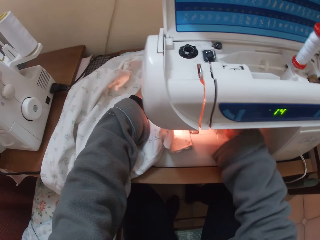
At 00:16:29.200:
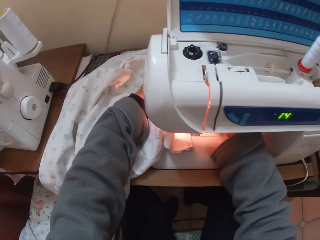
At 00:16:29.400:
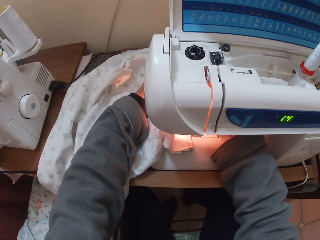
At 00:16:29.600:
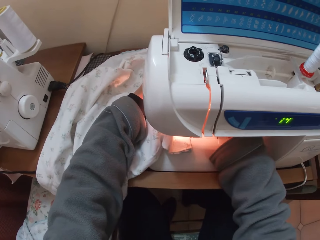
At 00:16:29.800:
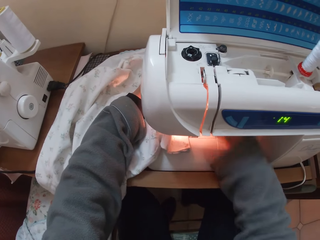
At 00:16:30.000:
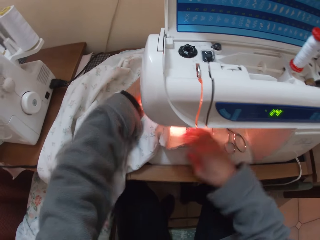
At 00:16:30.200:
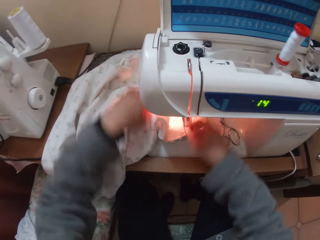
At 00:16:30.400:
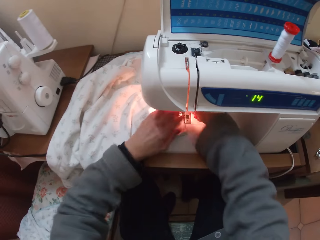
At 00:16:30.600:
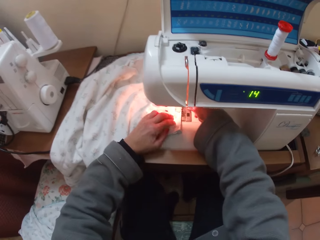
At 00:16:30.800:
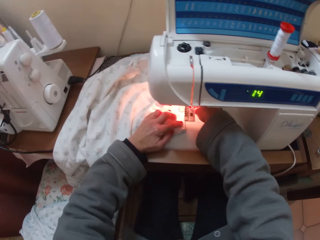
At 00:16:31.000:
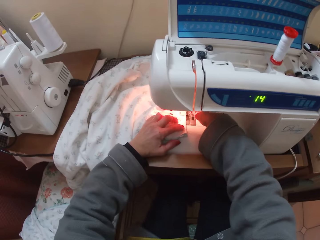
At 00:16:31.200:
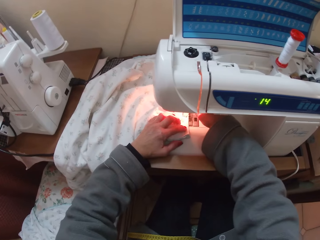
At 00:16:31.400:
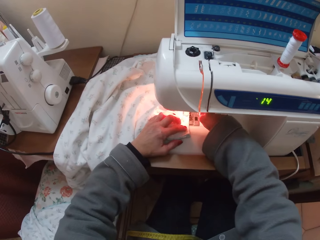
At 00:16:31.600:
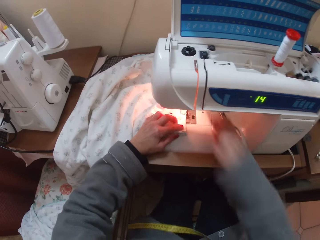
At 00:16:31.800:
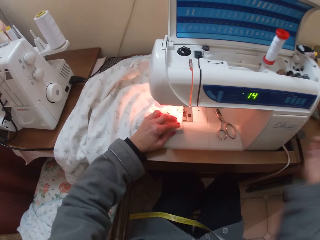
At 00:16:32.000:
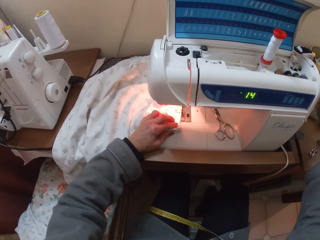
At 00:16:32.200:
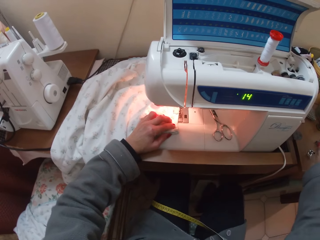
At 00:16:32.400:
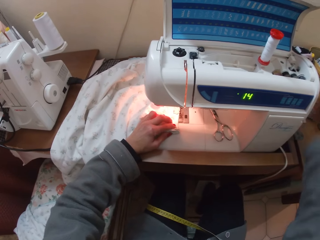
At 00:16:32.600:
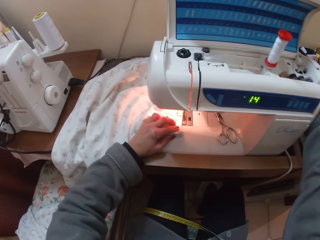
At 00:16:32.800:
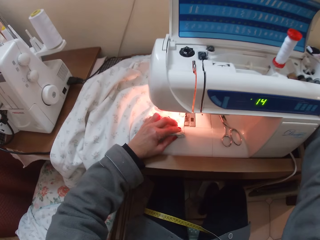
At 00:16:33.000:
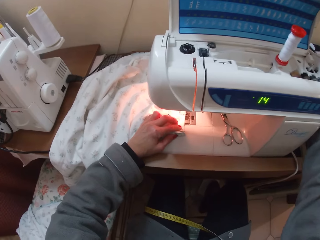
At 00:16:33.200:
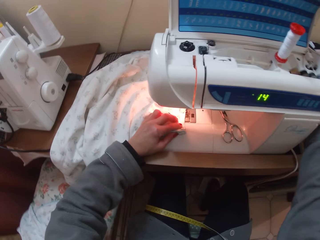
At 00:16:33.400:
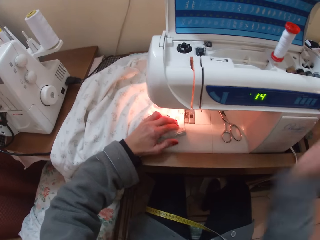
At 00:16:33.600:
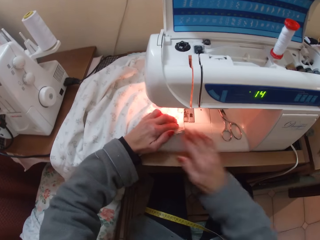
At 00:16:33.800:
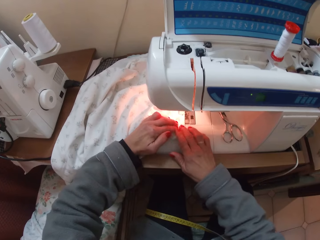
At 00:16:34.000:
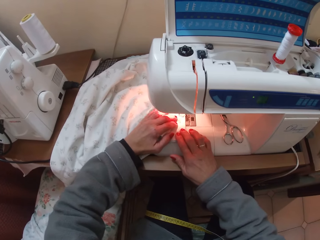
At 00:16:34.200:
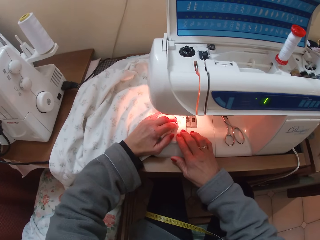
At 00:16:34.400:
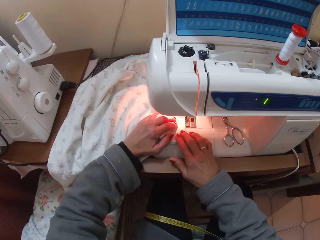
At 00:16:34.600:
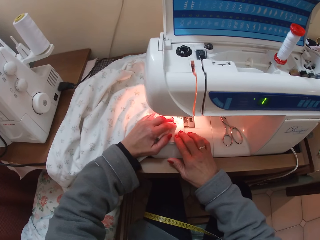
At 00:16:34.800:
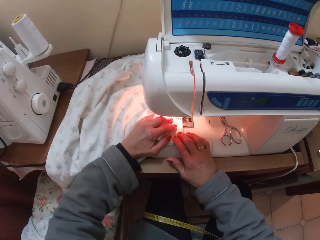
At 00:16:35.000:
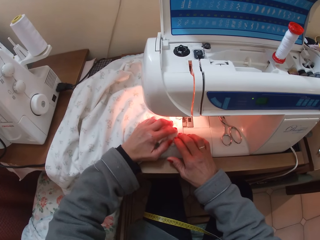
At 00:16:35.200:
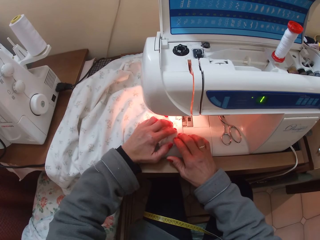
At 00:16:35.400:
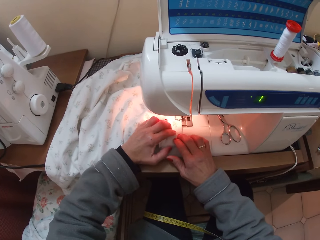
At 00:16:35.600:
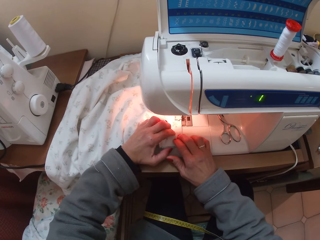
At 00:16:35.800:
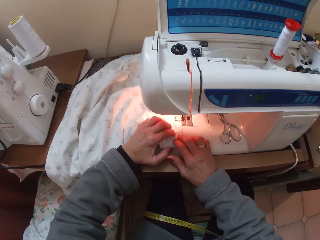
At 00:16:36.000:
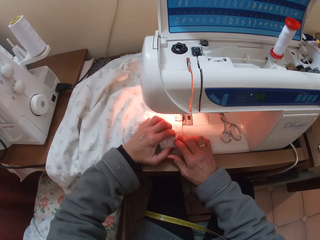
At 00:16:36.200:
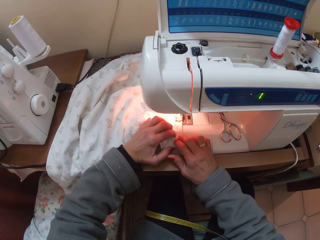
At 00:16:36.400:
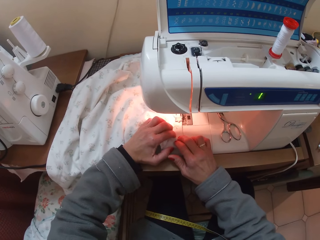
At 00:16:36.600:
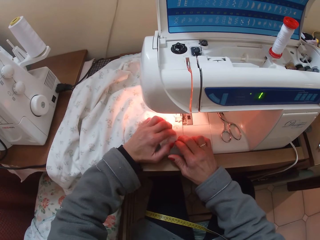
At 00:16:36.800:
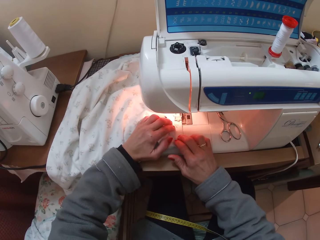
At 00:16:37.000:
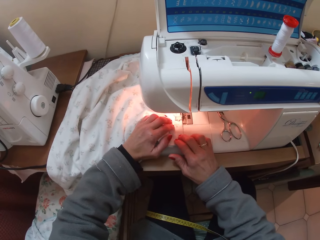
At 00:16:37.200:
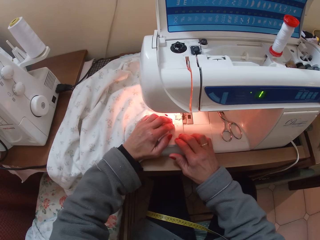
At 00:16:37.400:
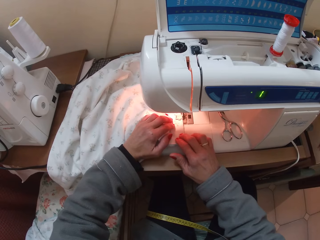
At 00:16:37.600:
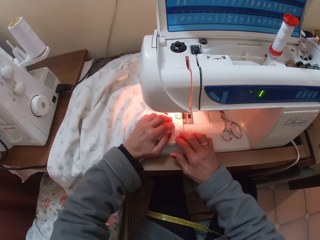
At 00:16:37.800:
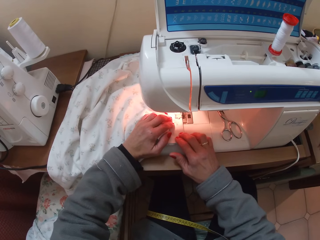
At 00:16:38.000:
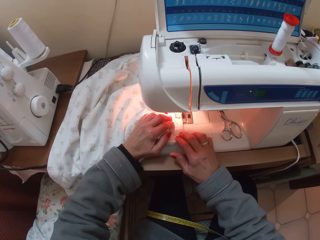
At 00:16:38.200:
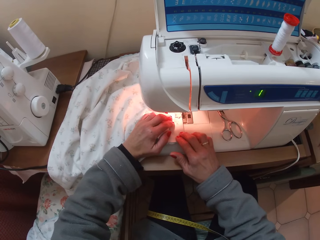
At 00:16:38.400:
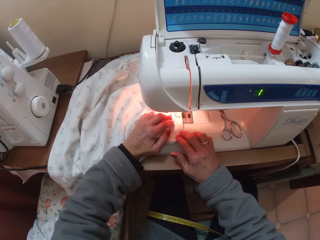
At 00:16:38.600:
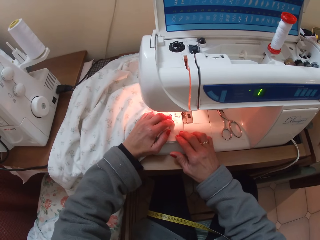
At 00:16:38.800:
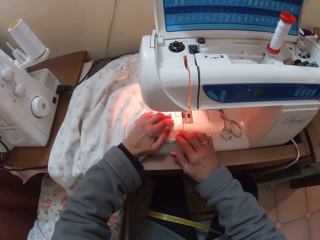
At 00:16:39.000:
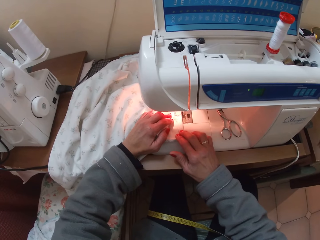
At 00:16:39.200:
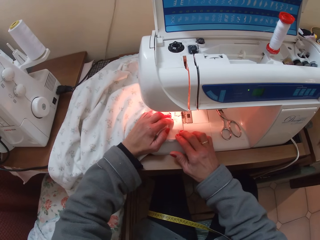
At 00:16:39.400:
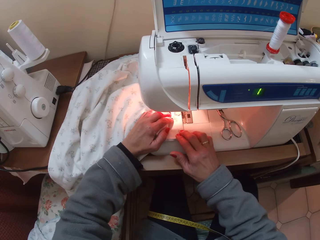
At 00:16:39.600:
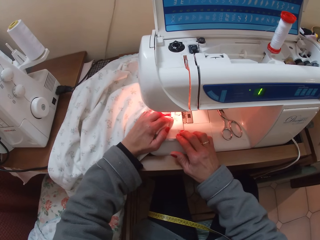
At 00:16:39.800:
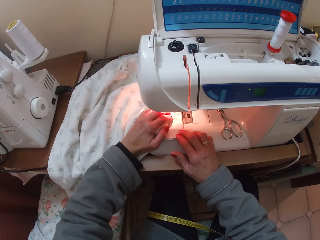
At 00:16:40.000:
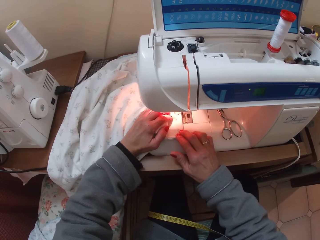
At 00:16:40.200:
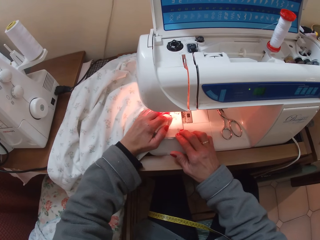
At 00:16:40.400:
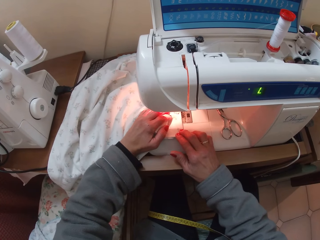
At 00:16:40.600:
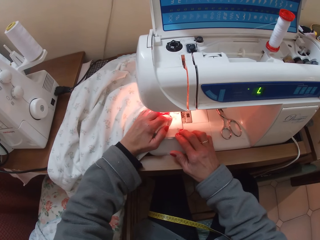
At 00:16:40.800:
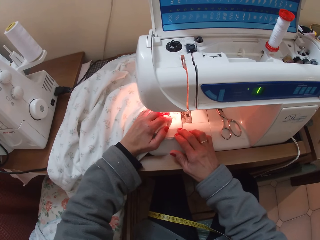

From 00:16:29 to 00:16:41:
The camera wearer adjusts the needle. They sew the cloth with the sewing machine.

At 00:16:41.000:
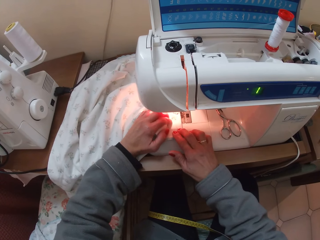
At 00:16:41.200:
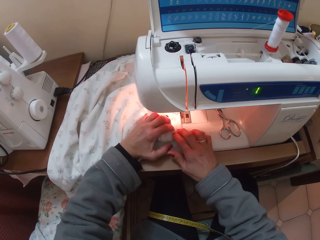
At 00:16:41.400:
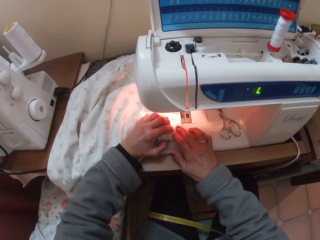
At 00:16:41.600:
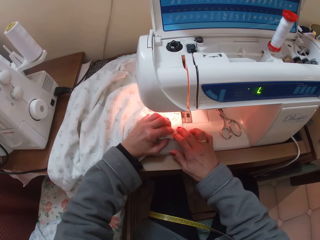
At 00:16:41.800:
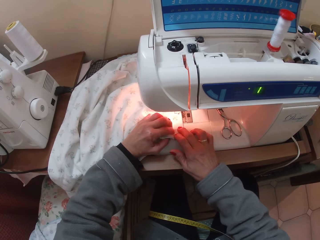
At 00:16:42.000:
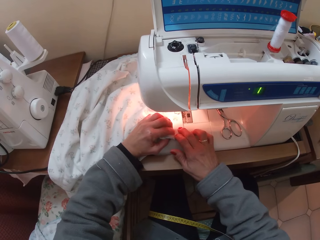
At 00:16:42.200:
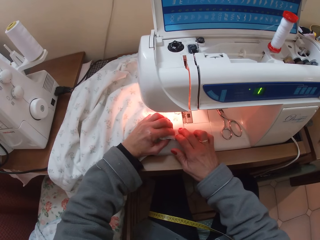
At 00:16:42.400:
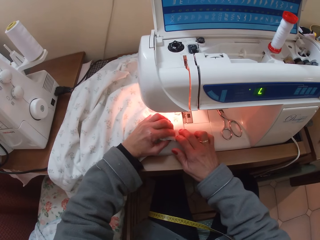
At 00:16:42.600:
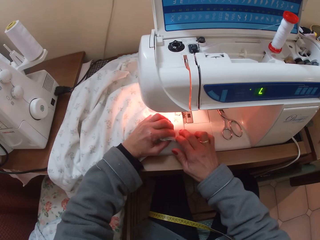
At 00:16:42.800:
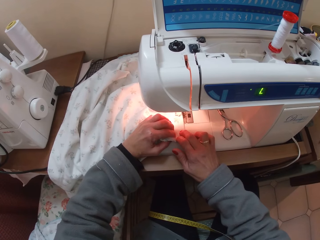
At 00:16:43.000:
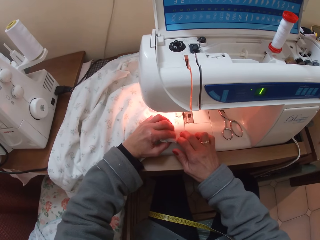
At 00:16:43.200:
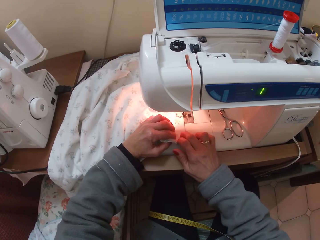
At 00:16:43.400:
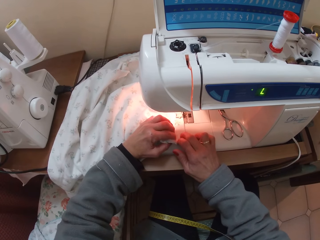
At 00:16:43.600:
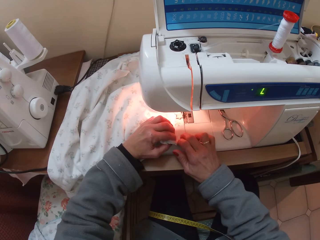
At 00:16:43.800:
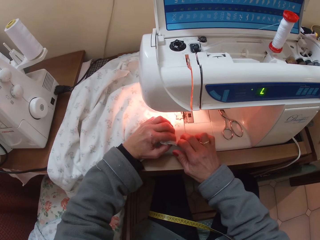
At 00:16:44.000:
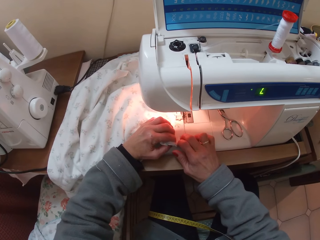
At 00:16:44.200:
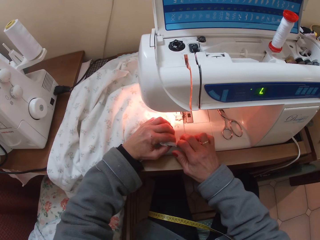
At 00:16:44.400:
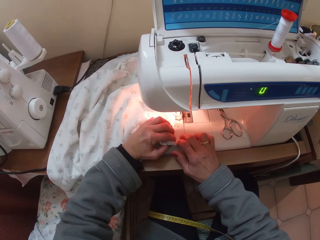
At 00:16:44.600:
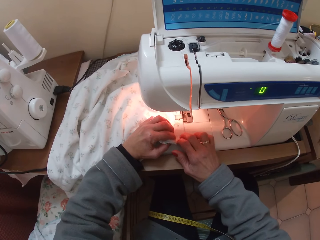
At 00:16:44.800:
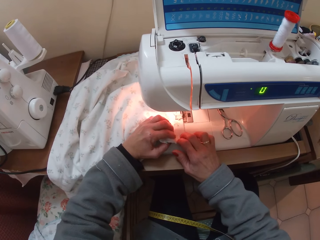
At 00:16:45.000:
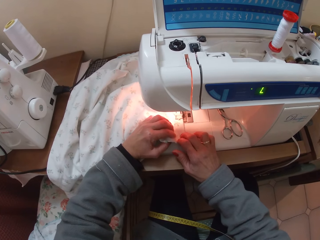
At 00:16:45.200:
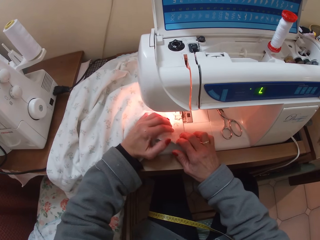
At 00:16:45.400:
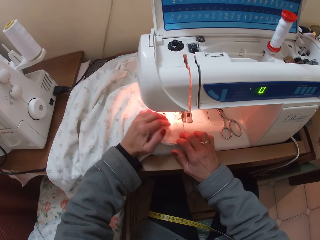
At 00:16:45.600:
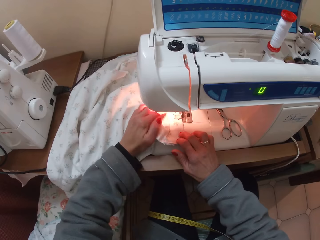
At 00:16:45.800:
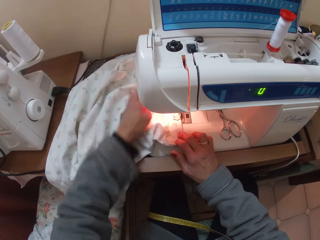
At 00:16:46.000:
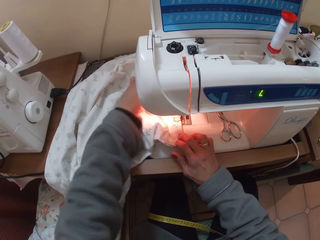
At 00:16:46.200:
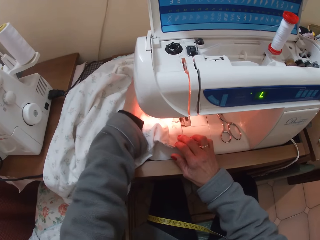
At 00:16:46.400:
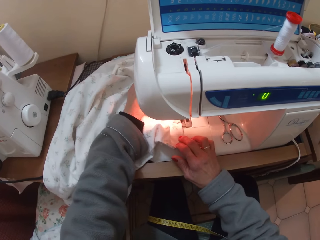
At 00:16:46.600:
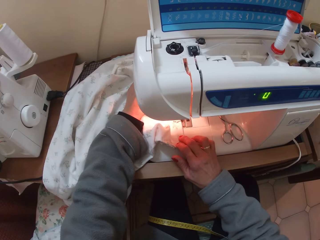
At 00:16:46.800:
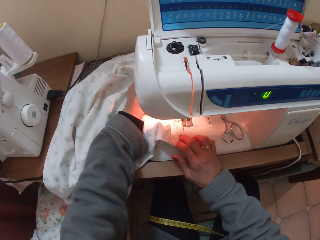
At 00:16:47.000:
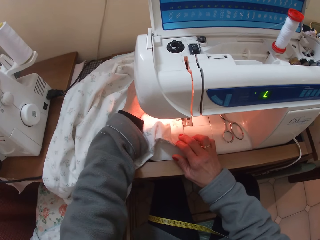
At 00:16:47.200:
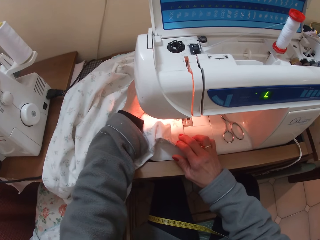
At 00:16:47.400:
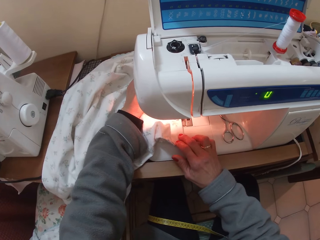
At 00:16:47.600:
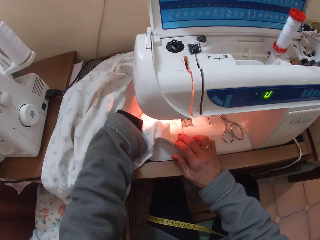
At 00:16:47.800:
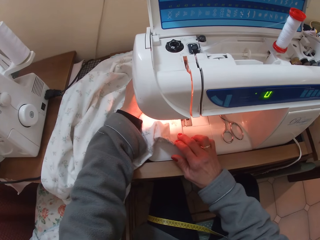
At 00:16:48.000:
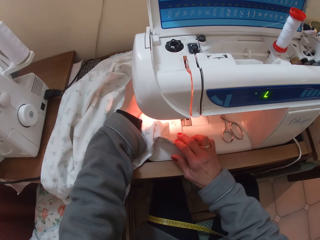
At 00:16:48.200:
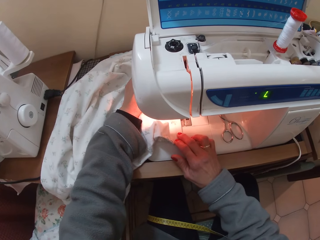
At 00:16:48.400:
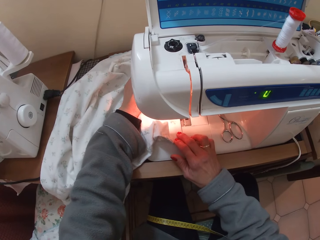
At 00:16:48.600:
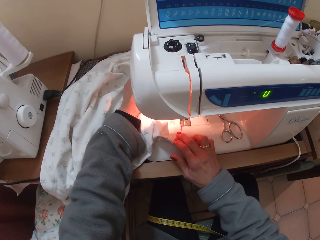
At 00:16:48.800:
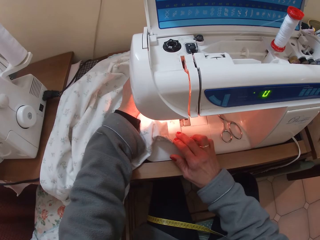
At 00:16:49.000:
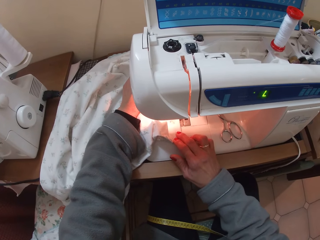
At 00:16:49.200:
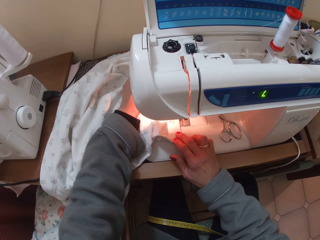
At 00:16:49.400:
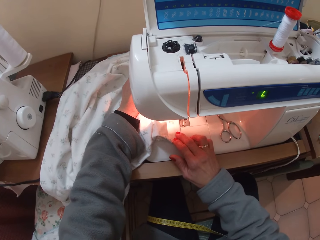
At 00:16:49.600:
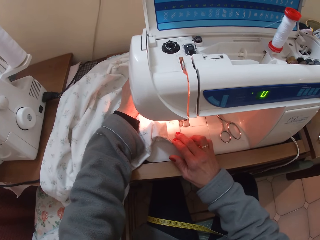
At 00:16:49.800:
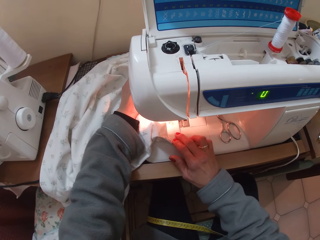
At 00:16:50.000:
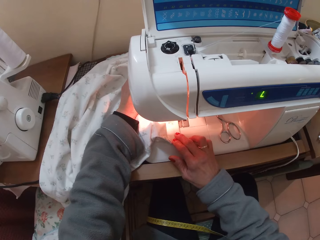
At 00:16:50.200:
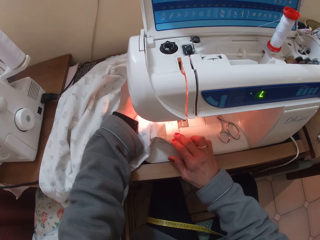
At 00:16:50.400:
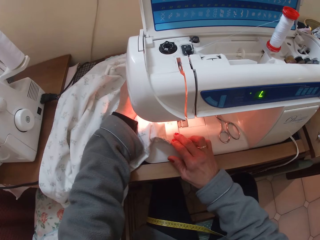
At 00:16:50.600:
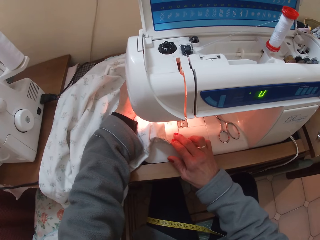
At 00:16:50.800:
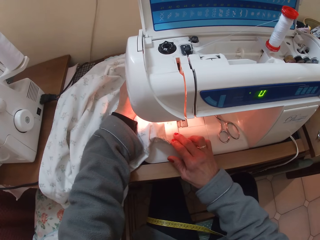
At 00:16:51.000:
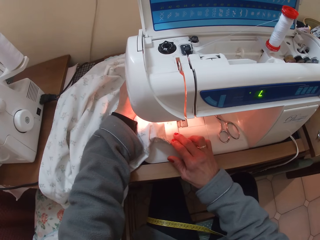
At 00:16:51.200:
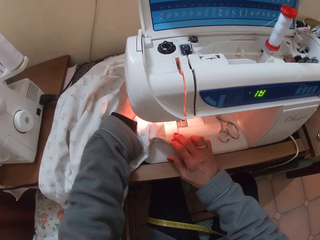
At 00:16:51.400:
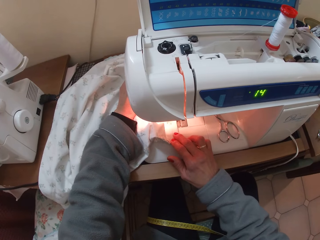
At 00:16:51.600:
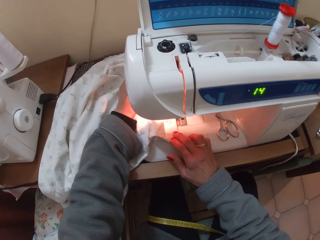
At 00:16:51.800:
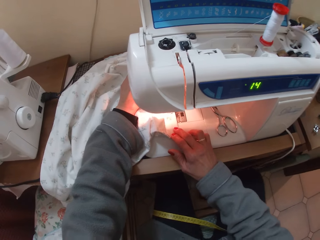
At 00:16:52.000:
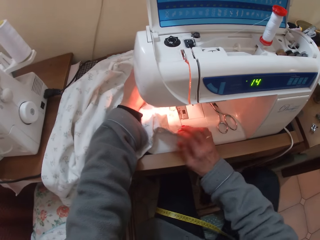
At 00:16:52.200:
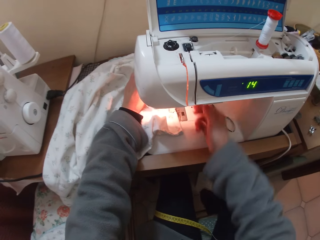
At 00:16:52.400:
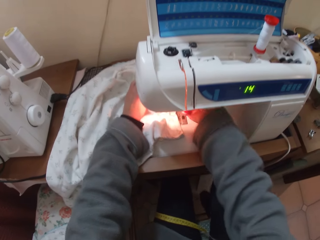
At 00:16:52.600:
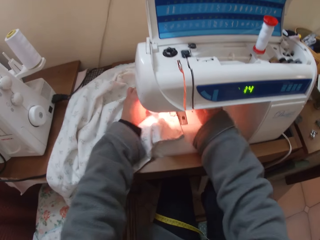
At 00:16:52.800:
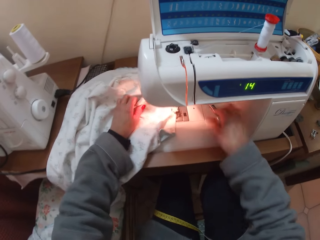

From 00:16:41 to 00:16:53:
The camera wearer stops sewing.
